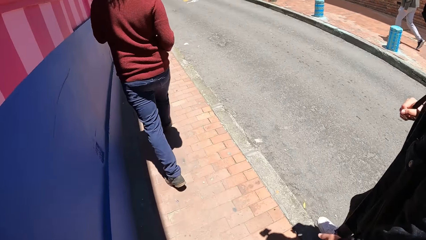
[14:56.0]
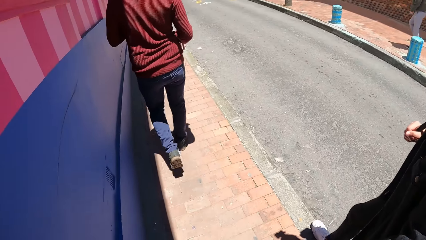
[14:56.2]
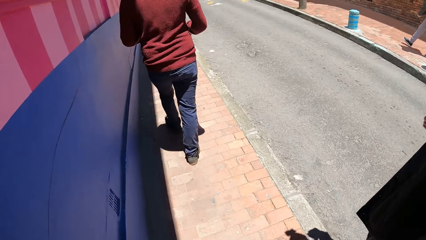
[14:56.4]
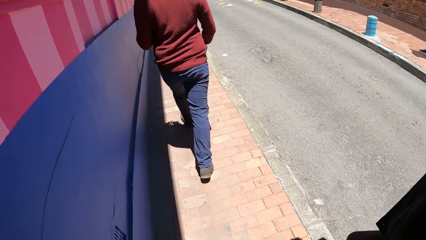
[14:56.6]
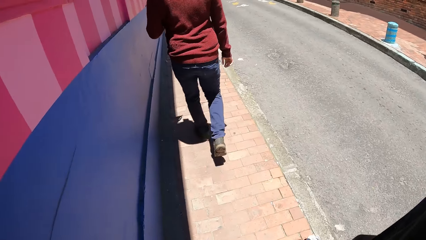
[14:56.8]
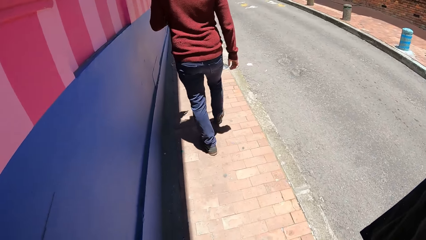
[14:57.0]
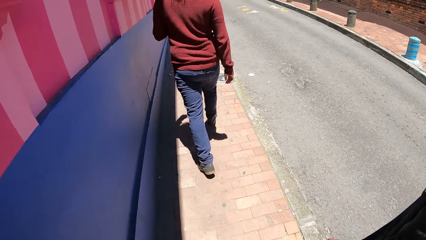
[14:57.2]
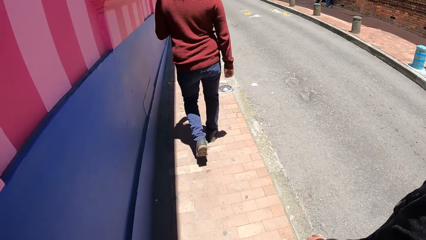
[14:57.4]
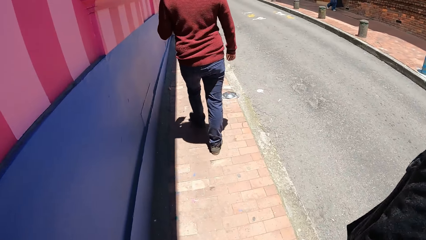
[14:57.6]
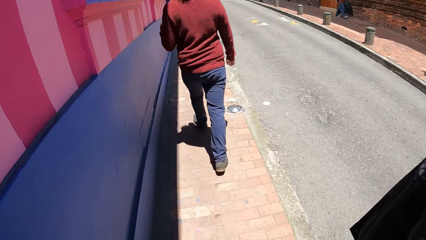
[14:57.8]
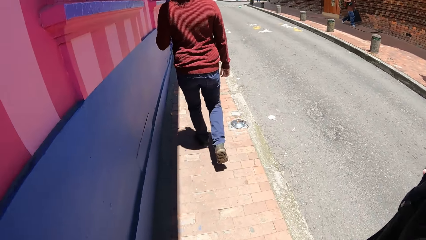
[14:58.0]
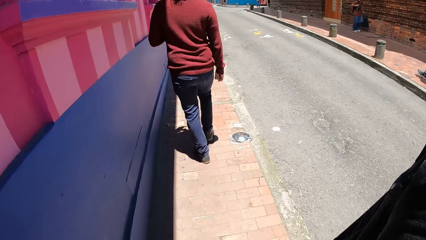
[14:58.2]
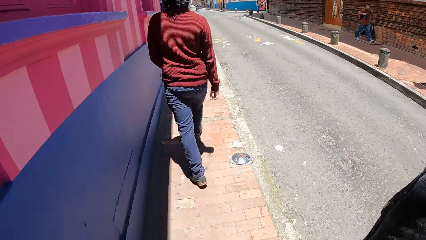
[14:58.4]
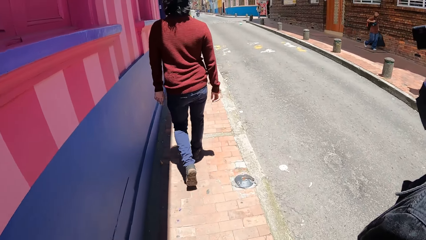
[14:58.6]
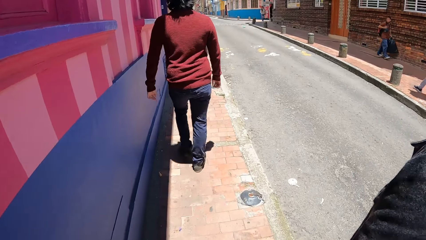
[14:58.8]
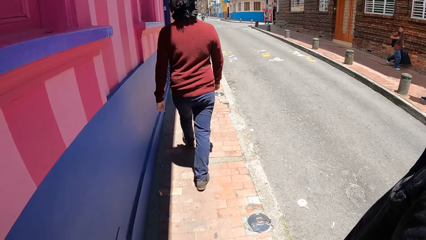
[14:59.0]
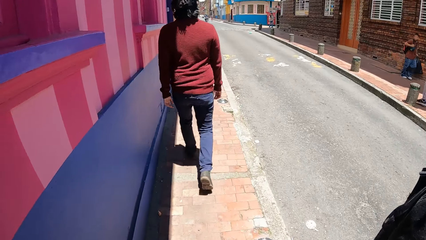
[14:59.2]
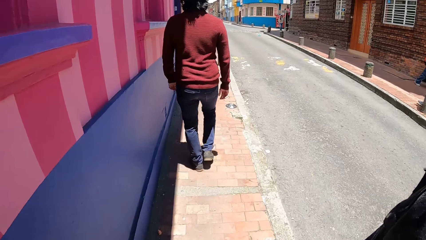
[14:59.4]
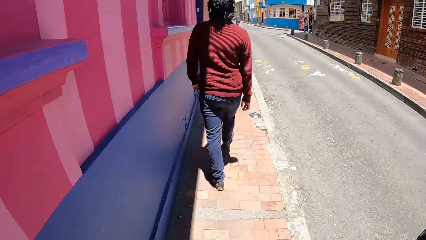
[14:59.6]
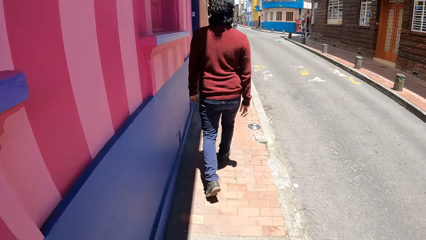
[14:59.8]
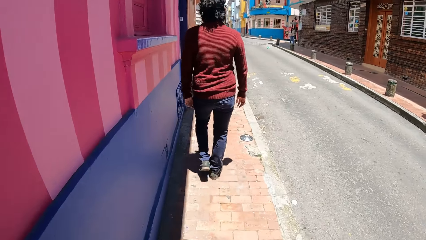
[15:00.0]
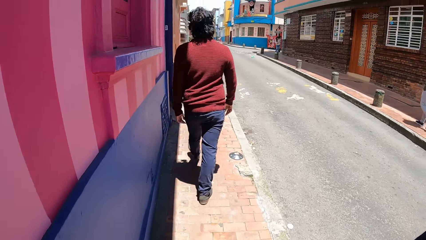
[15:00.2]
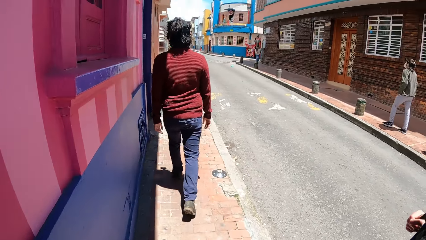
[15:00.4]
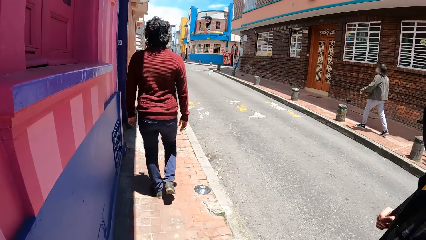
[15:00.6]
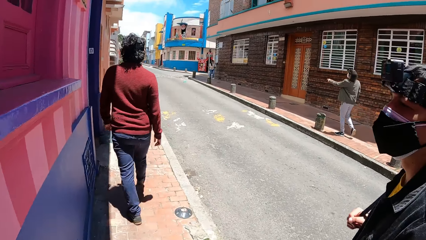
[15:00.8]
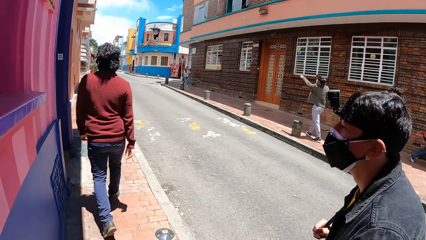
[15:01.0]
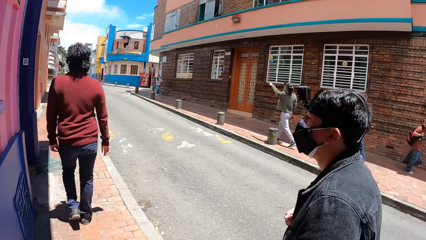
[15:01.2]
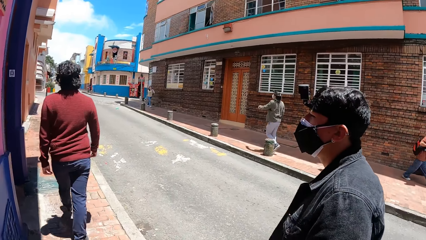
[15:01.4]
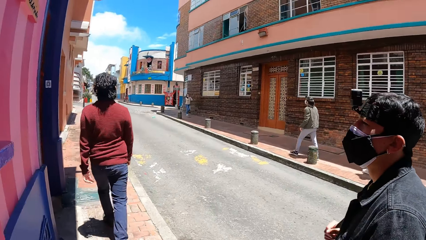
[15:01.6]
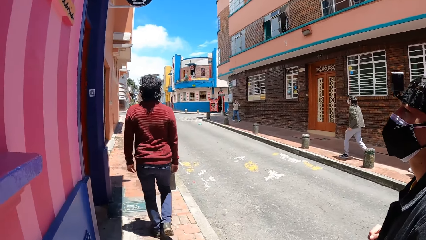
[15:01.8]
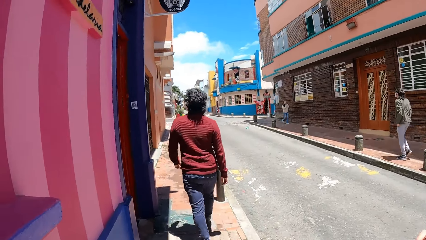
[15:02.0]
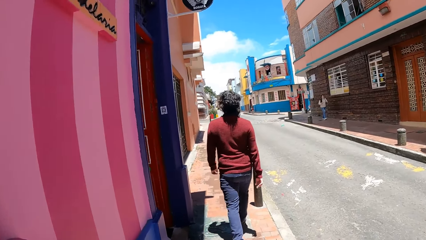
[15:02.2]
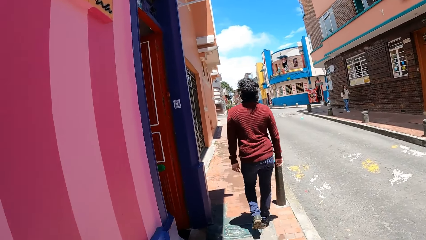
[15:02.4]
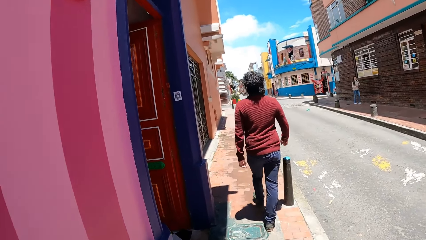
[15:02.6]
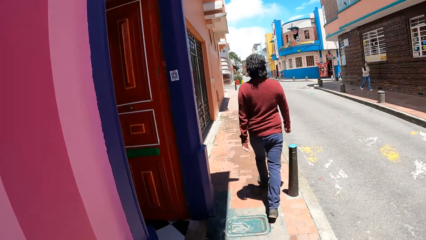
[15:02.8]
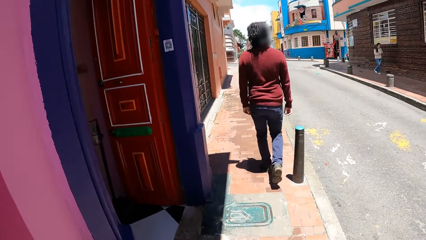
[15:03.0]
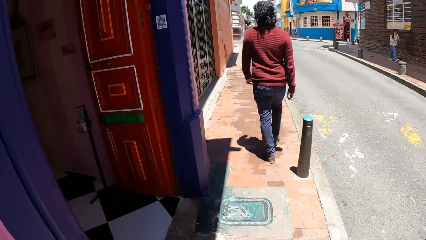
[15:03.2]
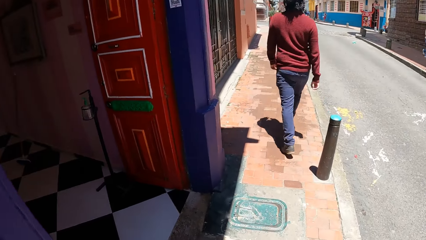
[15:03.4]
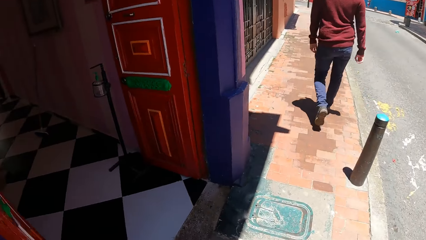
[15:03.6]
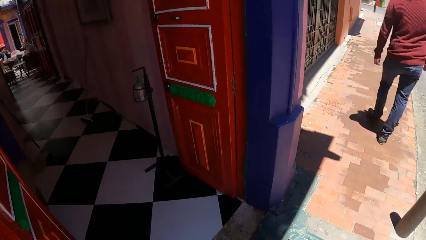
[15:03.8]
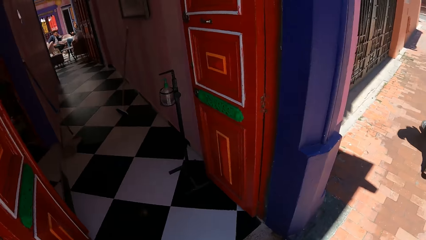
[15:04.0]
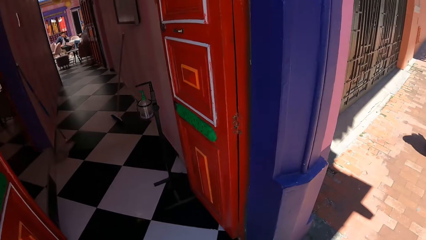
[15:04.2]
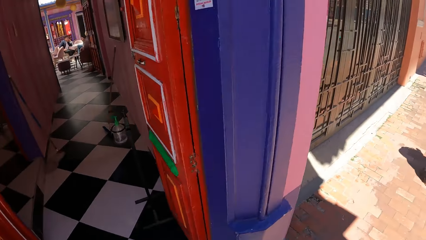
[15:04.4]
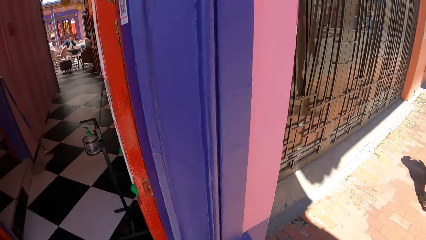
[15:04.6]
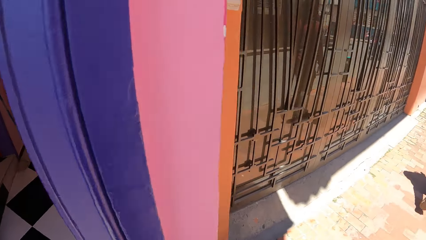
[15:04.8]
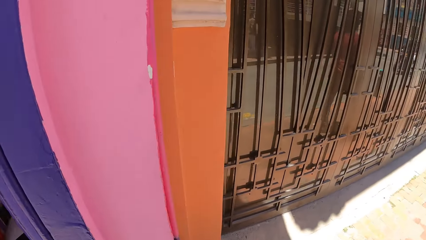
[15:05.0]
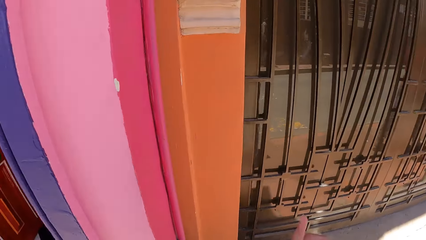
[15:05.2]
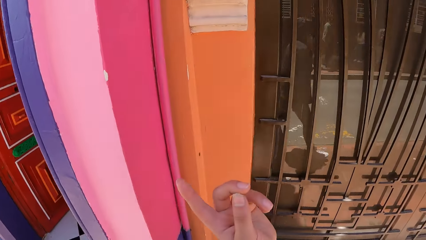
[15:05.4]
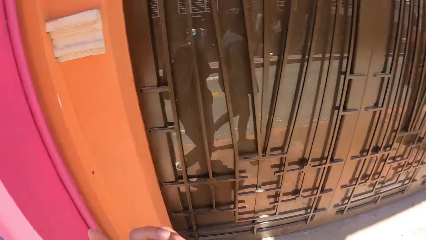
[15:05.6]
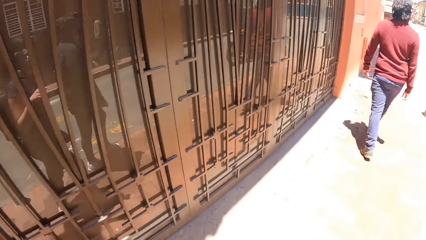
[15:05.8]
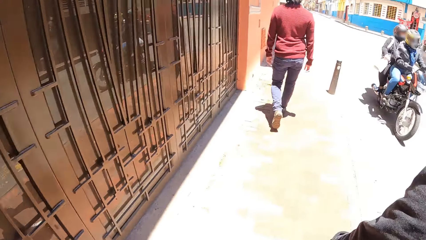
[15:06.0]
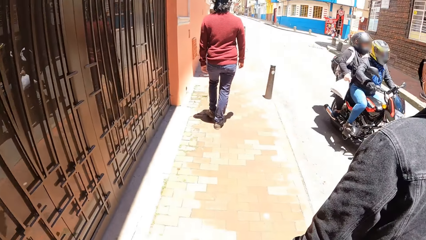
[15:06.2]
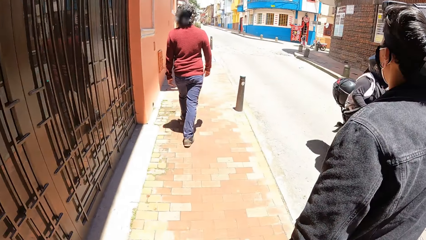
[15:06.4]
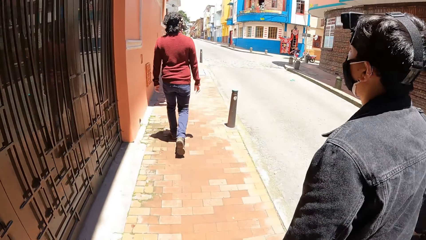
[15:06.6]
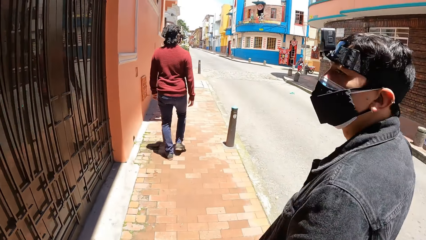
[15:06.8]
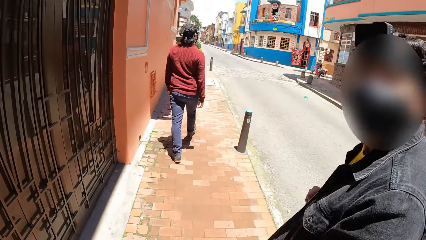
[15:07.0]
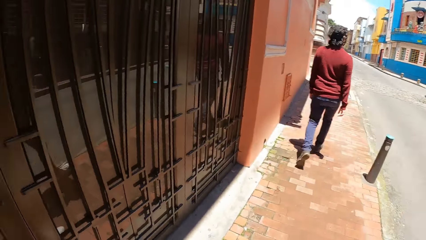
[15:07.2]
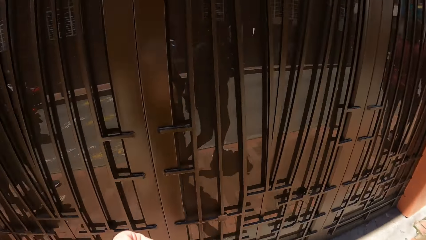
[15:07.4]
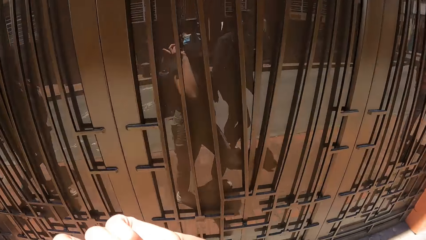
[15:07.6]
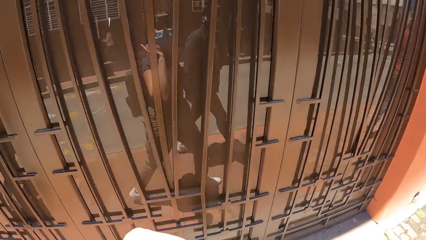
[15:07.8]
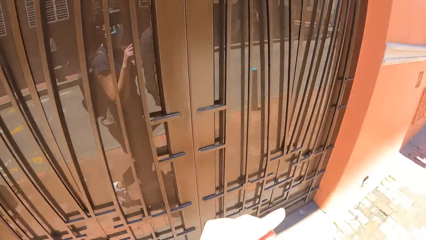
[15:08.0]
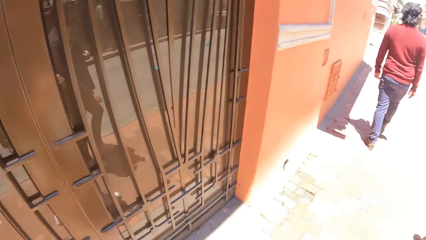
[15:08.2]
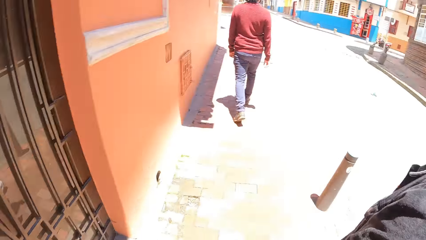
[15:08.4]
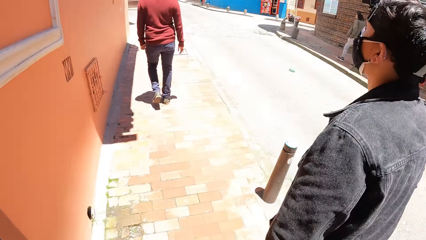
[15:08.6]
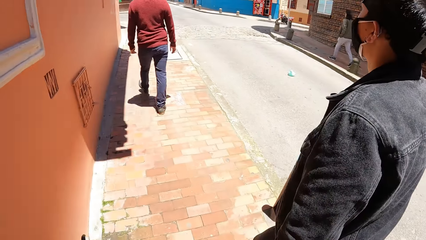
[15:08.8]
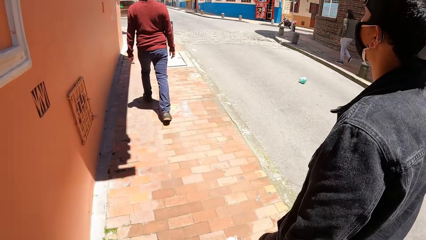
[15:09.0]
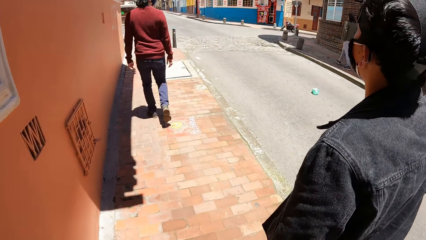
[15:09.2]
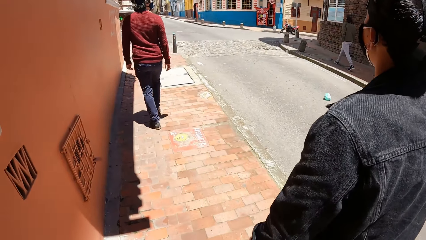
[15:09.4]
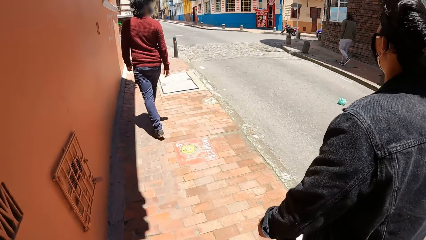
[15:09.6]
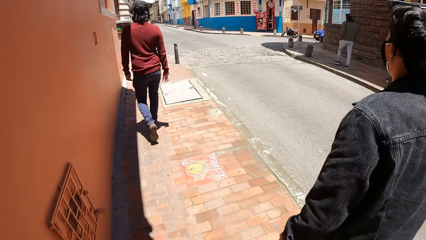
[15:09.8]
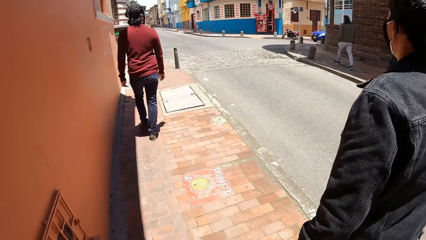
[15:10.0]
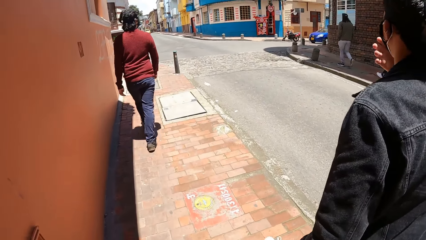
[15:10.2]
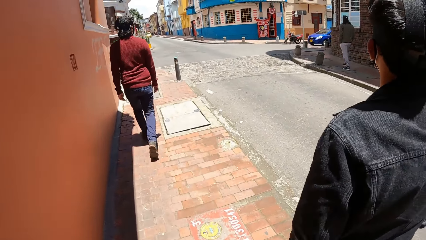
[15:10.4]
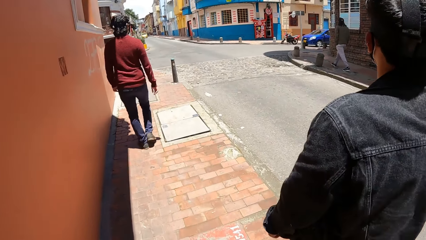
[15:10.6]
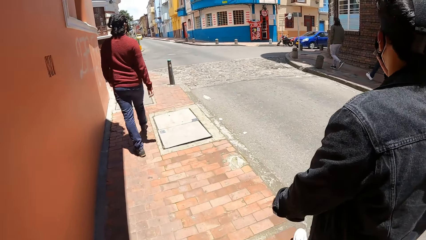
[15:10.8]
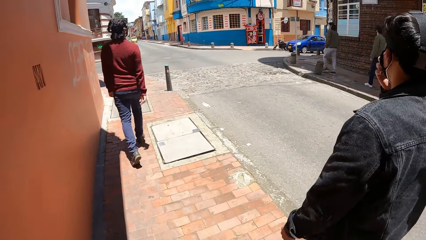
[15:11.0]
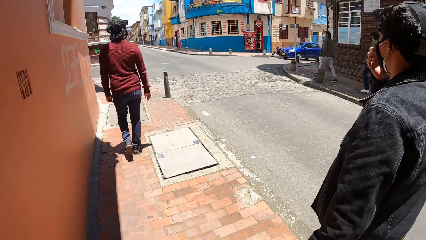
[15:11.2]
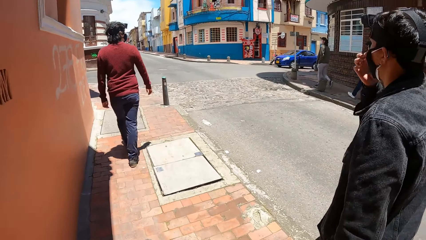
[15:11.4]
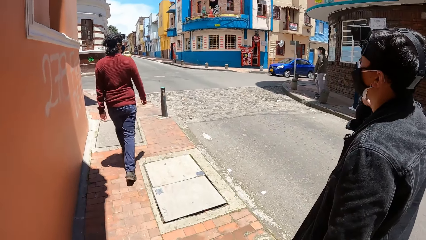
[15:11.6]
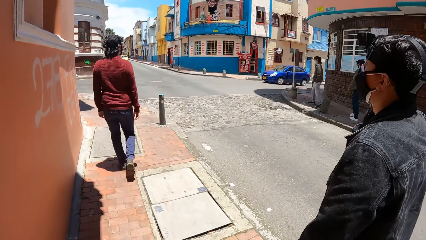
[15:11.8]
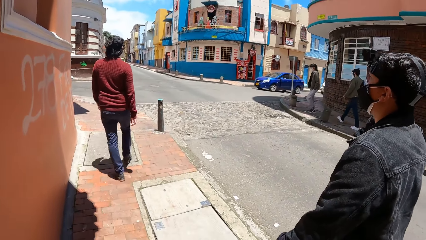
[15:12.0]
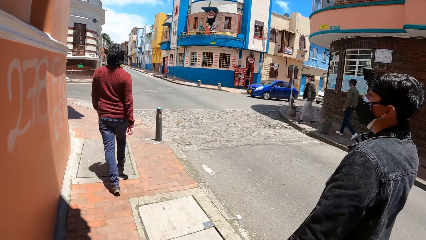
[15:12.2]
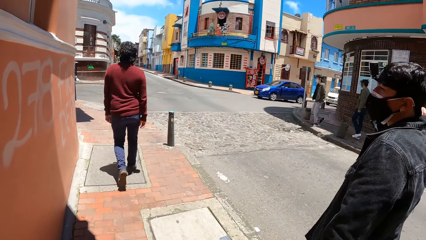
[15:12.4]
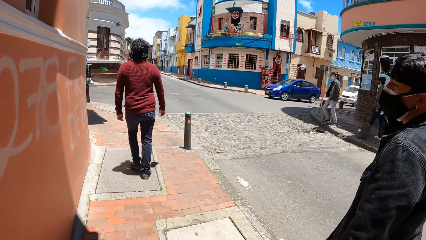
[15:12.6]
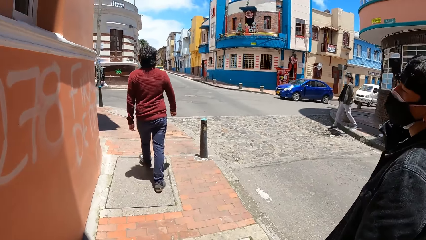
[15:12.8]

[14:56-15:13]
A motorcycle rides past the camera wearer.
